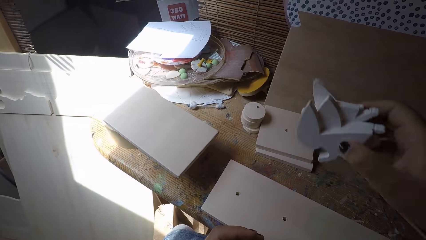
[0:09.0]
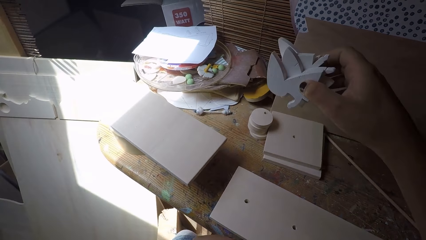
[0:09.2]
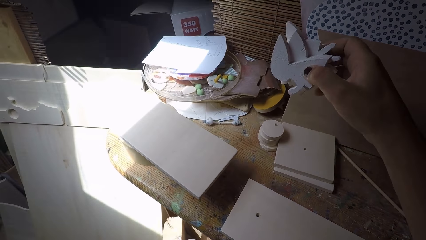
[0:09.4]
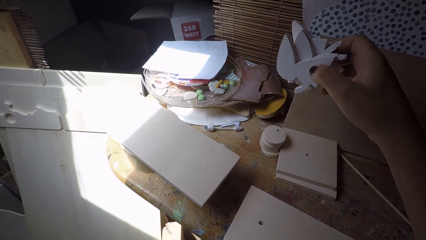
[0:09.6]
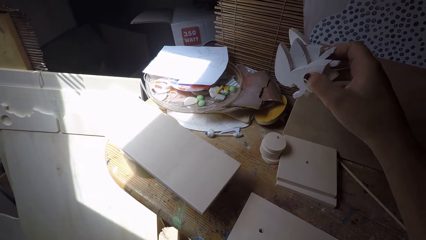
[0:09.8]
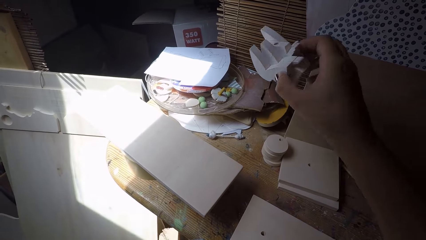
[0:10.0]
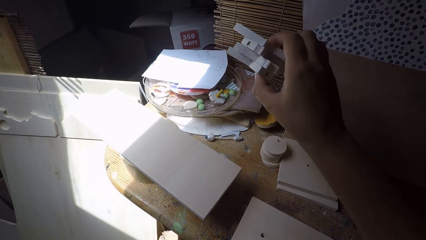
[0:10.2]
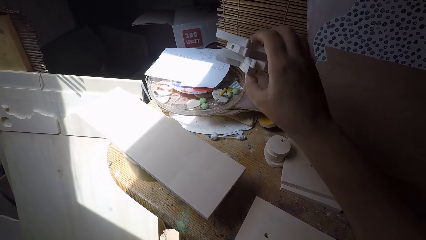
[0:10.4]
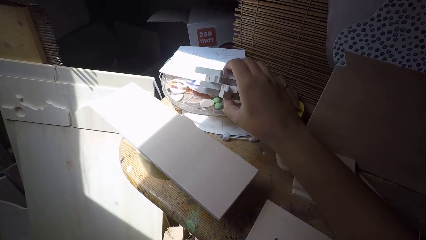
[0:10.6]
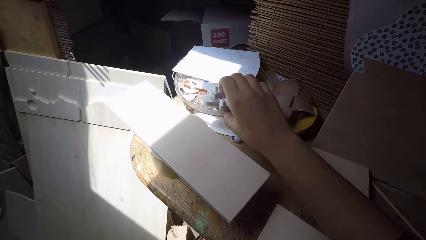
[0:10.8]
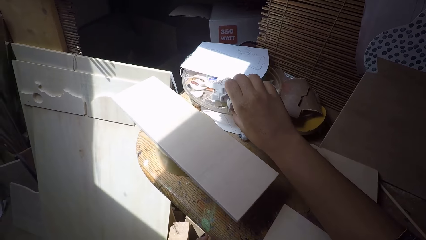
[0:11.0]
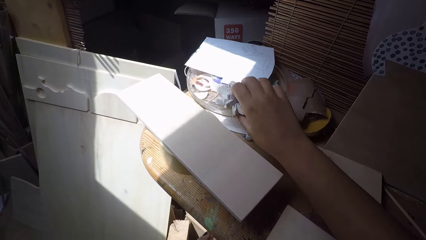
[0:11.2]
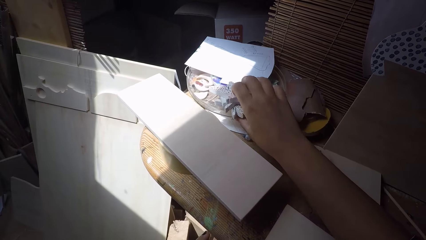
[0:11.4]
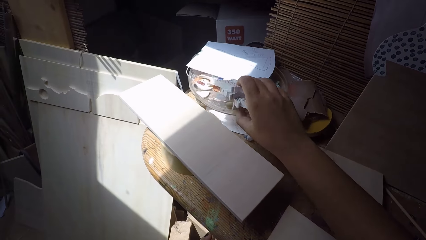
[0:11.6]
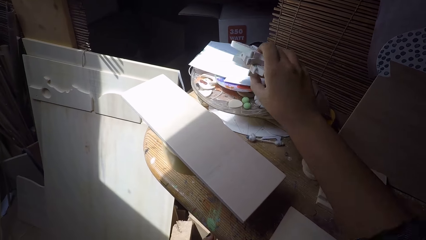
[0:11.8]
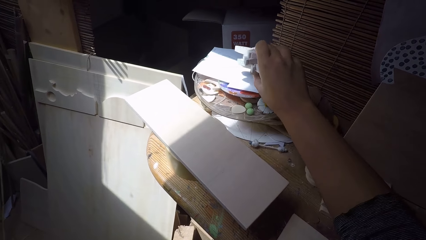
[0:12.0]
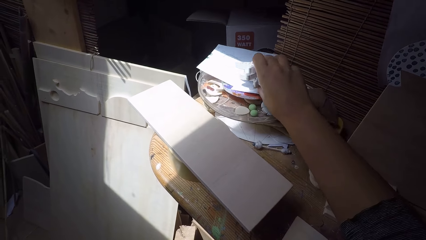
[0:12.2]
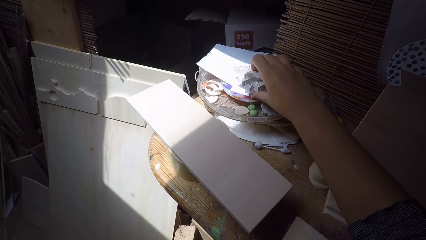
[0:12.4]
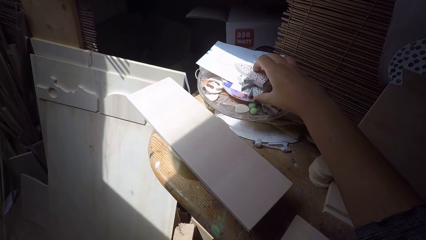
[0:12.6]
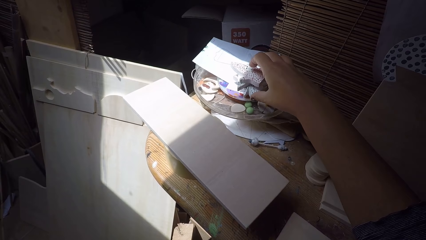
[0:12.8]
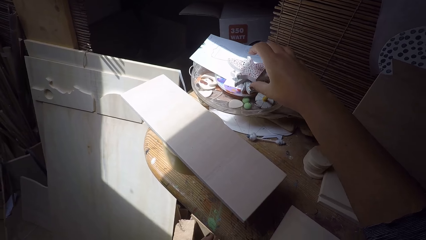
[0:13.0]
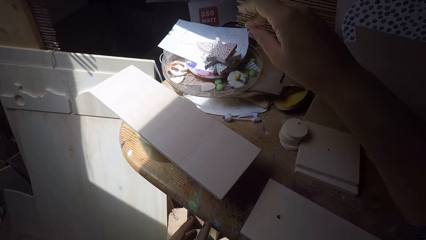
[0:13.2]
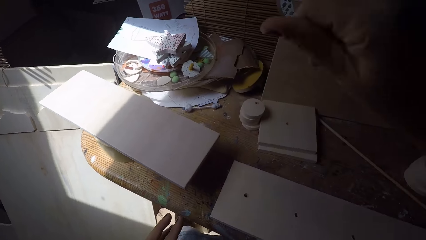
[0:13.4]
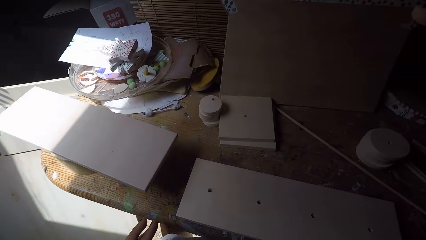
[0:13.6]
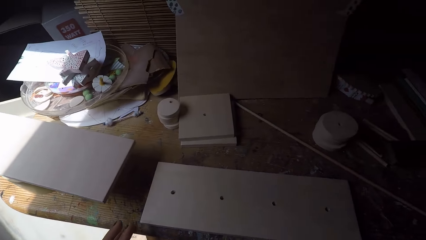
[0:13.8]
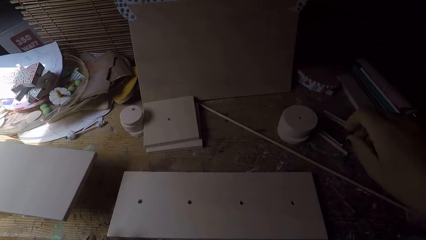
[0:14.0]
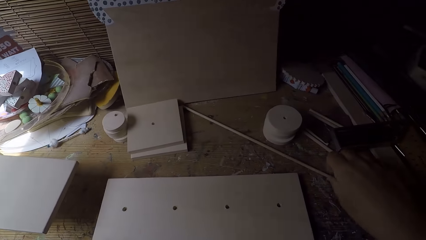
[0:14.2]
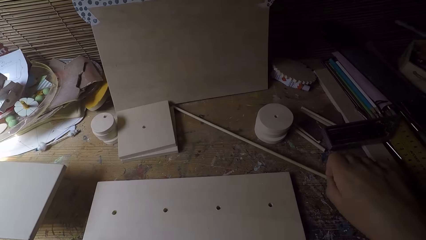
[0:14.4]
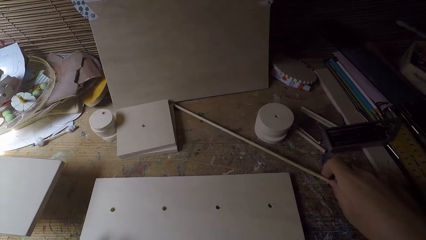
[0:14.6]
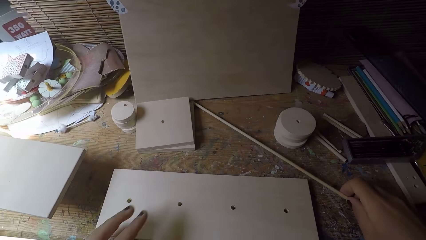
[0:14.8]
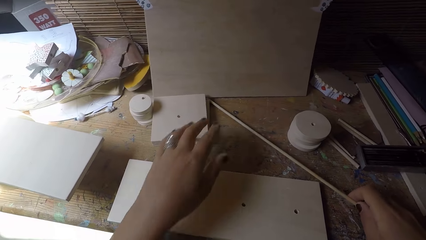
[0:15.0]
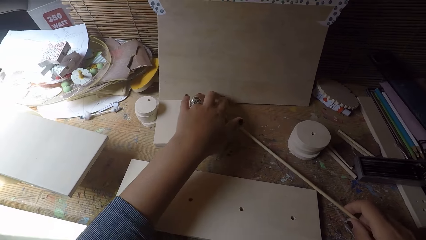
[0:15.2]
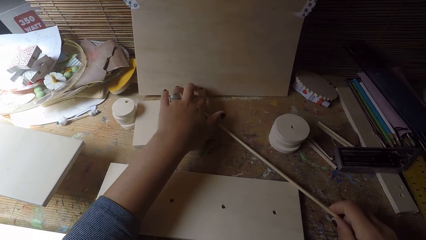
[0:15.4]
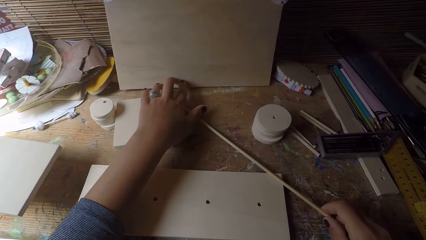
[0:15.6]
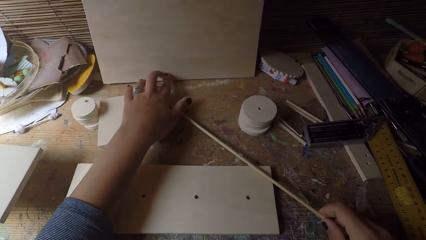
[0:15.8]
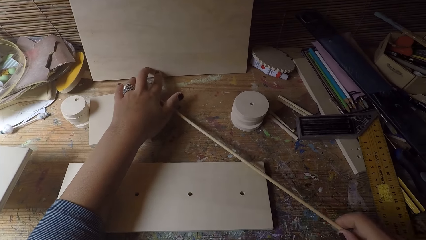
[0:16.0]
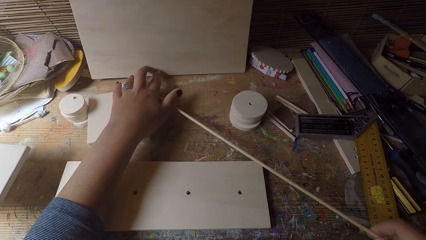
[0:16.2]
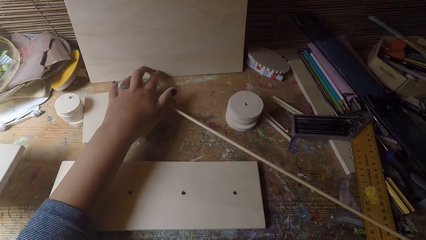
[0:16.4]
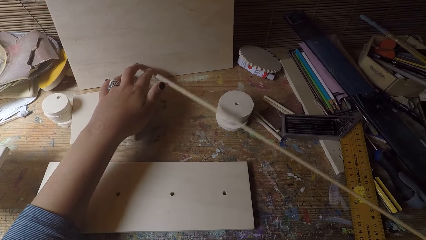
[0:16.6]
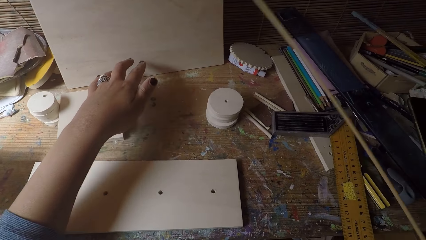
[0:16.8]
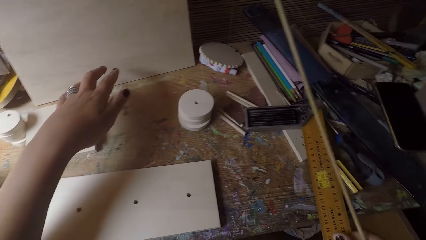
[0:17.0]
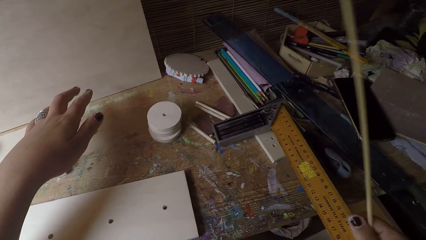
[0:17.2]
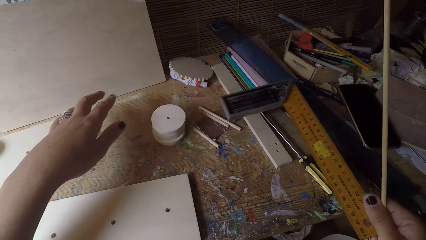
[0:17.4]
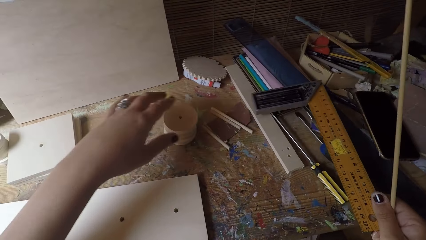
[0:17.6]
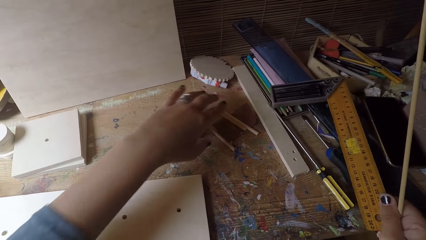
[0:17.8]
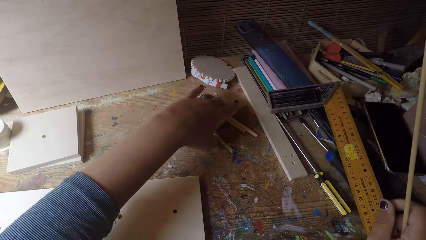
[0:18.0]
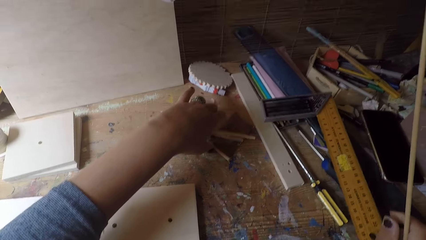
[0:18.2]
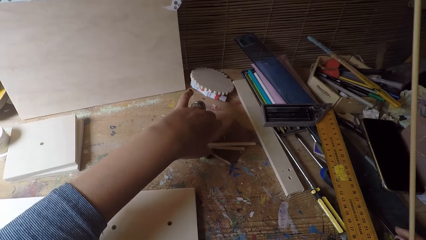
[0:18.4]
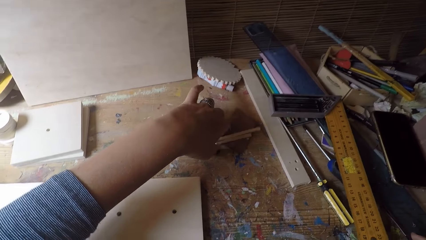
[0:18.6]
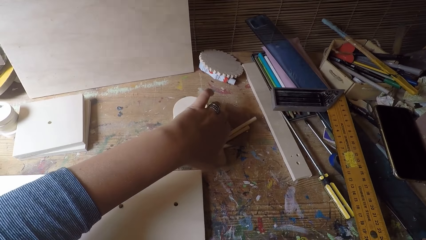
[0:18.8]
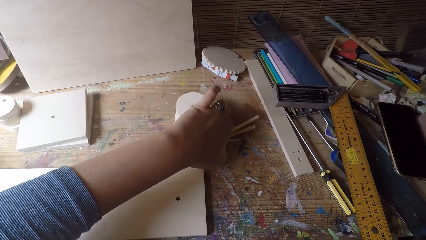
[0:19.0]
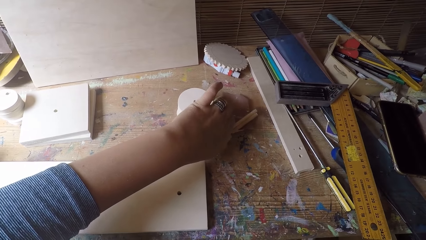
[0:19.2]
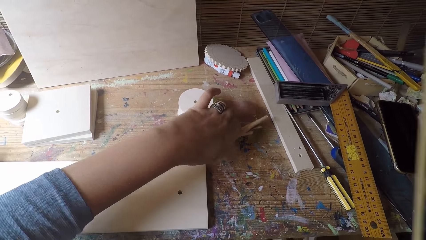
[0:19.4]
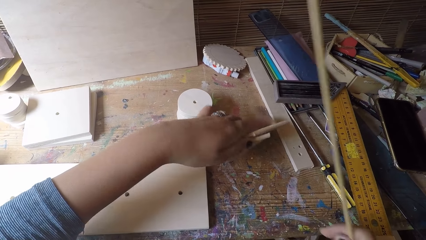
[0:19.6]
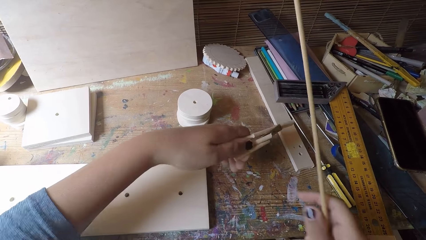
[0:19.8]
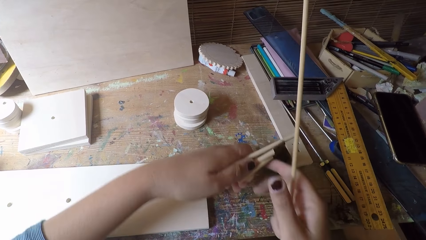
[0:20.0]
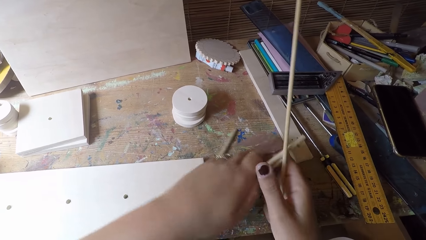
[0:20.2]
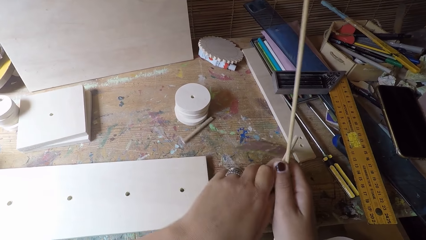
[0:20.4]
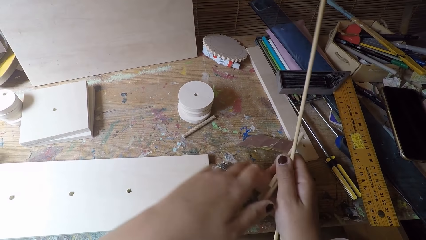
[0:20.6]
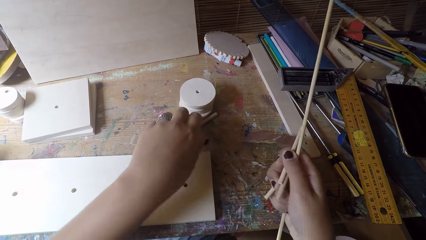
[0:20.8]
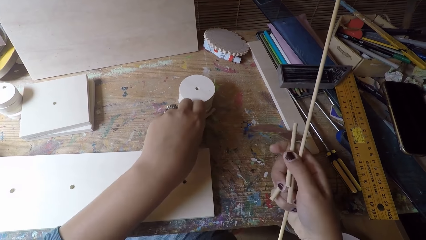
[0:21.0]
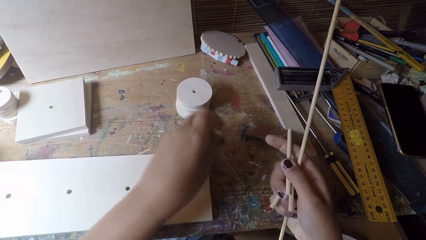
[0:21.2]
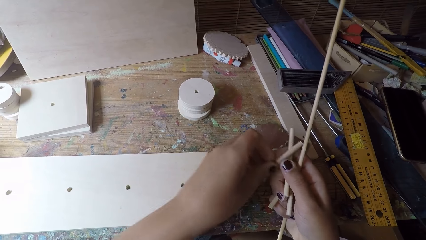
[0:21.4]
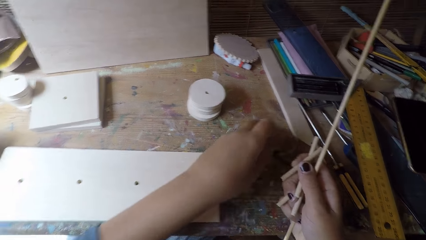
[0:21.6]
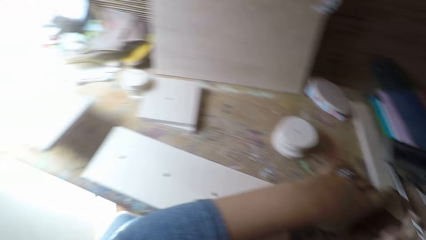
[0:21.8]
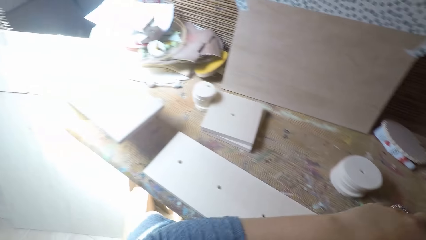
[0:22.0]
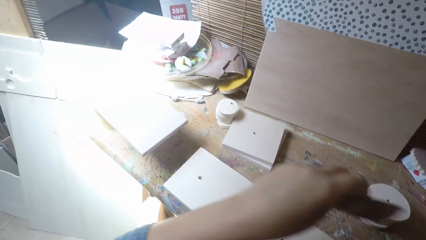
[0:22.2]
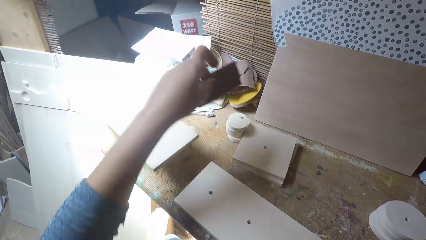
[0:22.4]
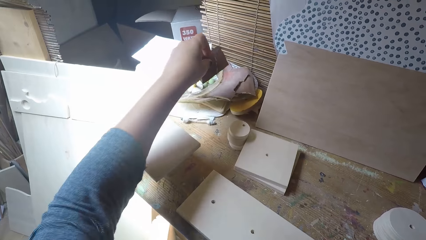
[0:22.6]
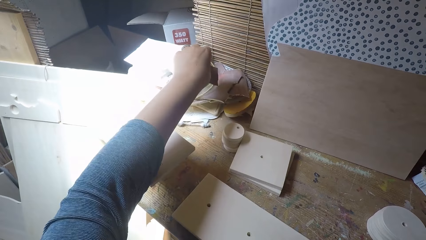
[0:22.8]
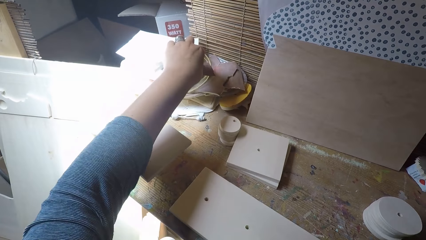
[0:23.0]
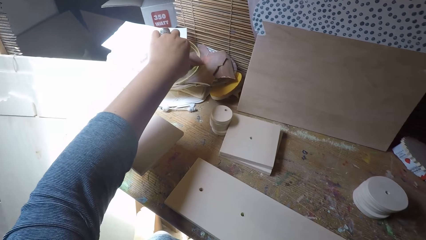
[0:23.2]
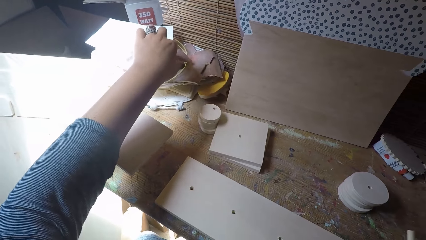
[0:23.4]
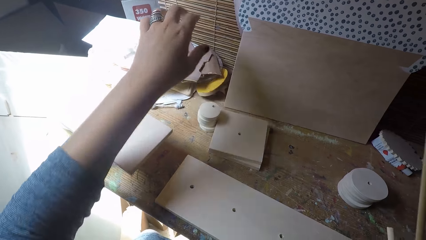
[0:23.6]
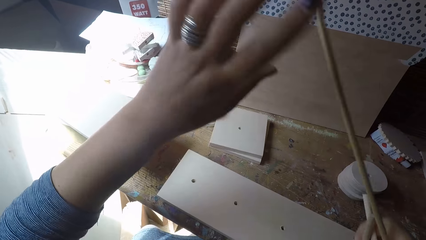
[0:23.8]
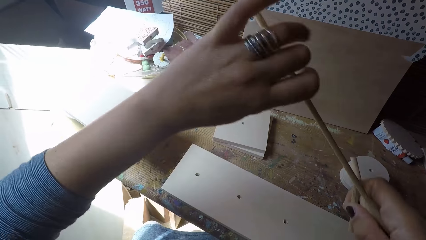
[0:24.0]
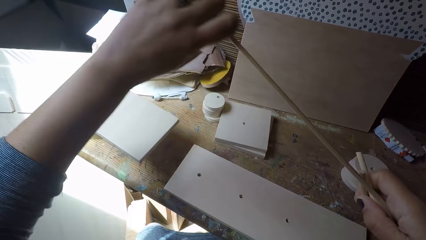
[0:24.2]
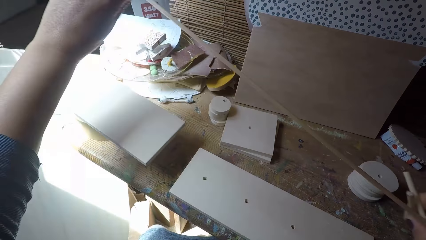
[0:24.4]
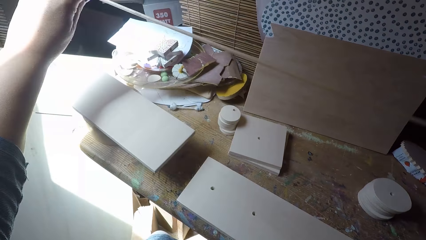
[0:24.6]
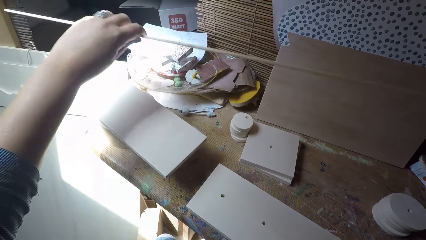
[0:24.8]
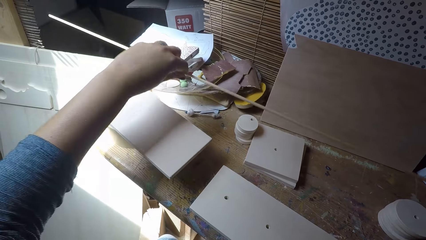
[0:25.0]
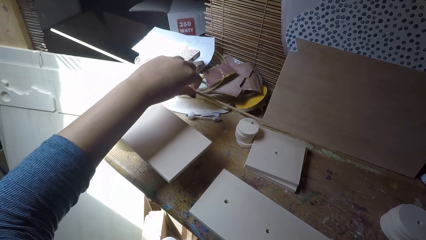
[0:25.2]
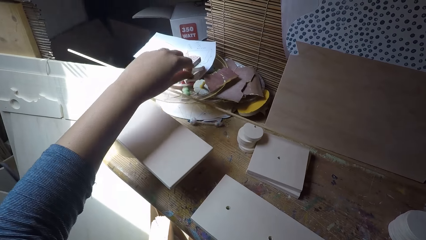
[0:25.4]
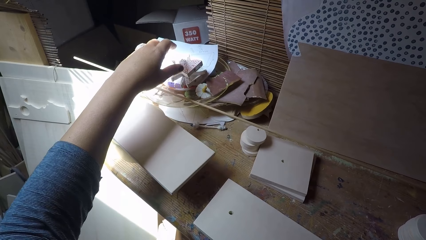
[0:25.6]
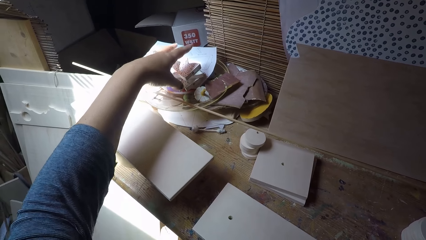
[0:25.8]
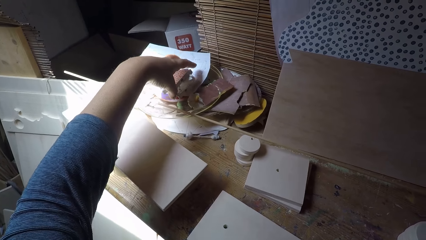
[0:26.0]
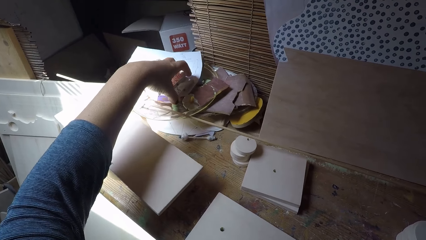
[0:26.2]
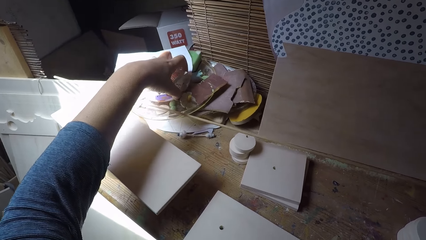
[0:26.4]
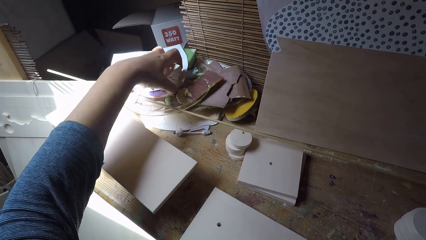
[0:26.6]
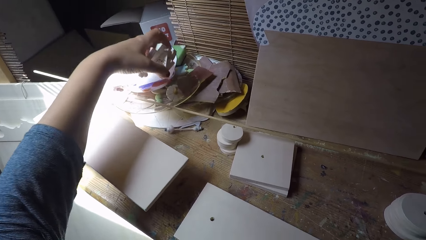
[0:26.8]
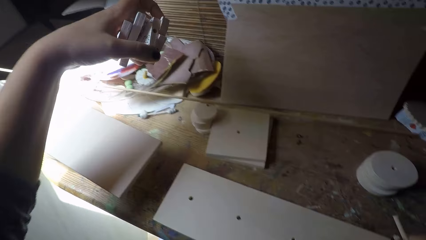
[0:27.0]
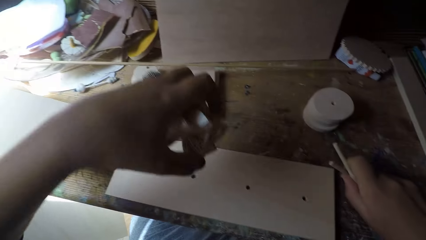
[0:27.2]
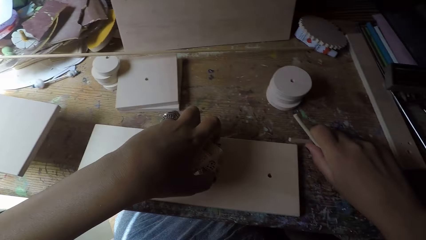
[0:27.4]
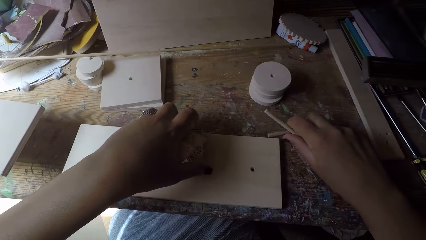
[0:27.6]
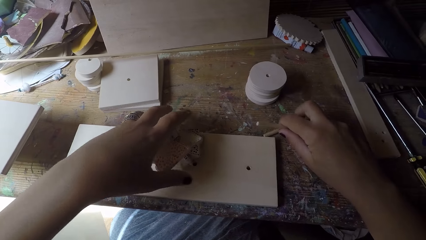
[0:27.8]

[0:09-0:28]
The camera wearer drops the woodworks on the table. She picks a long stick from the table with her right hand. She moves a try square on the table with her right hand. She picks some short sticks from the table with her left hand and passes the short sticks to her right hand. She picks a short stick from the table with her left hand and passes the short stick to her right hand. She picks a sandpaper from the table with her left hand and drops the sandpaper on the table. She passes the long stick to her left hand and drops the long stick on the table. She picks the woodworks from the table with her left hand and drops the woodworks on a wood on the table.
